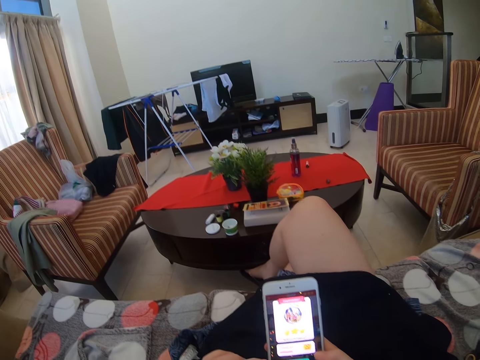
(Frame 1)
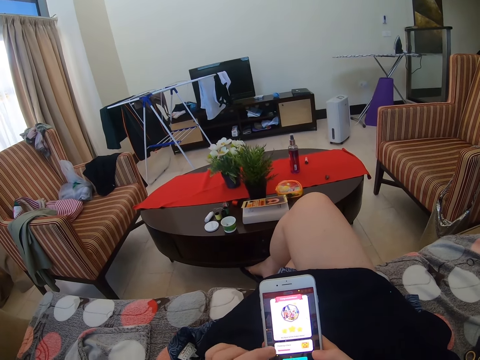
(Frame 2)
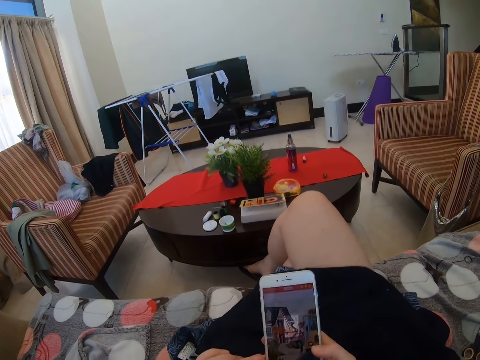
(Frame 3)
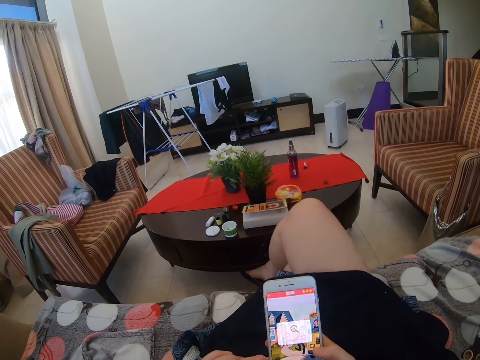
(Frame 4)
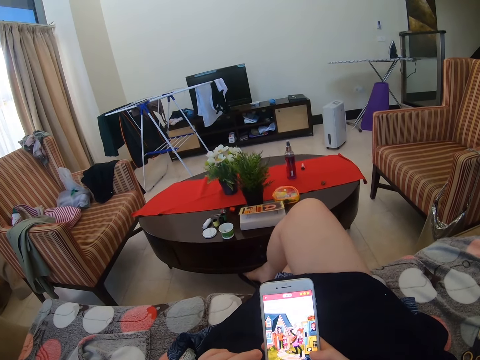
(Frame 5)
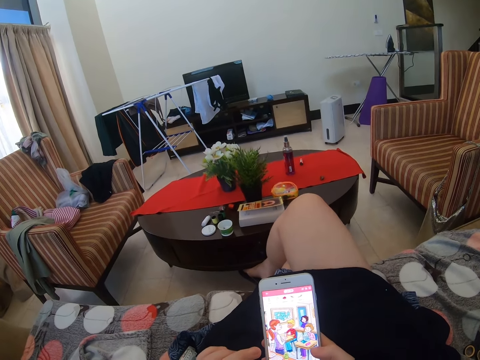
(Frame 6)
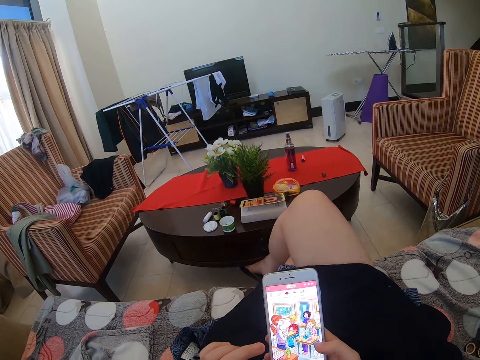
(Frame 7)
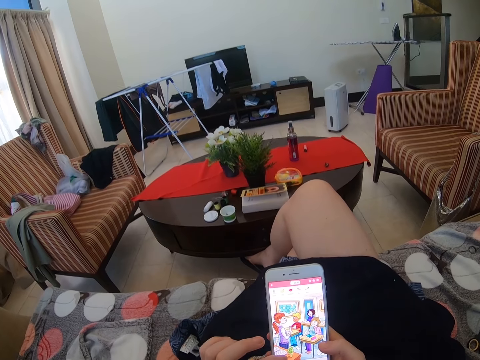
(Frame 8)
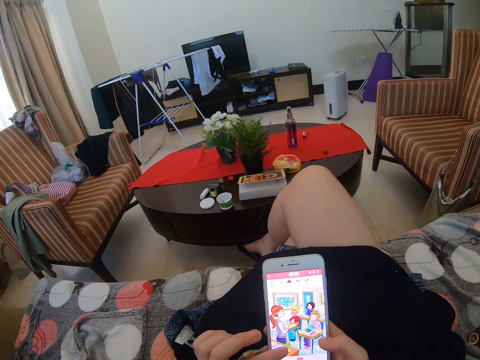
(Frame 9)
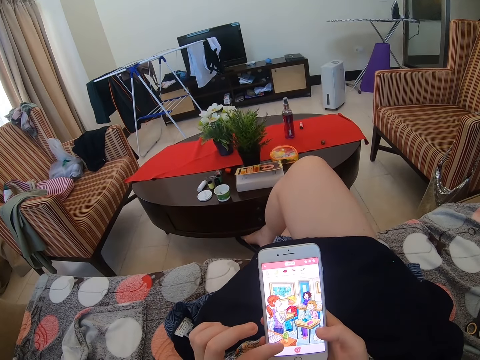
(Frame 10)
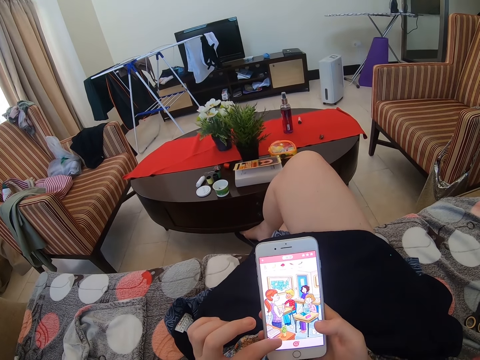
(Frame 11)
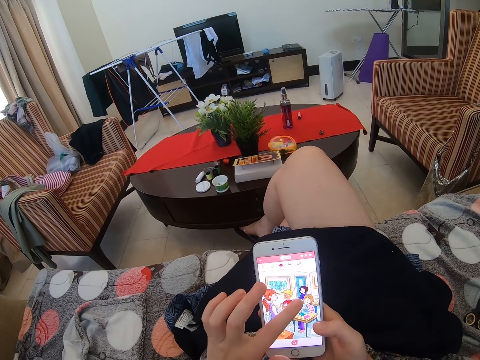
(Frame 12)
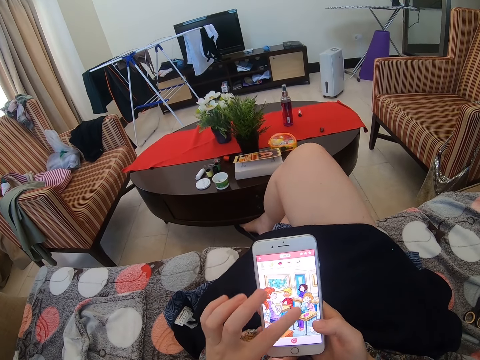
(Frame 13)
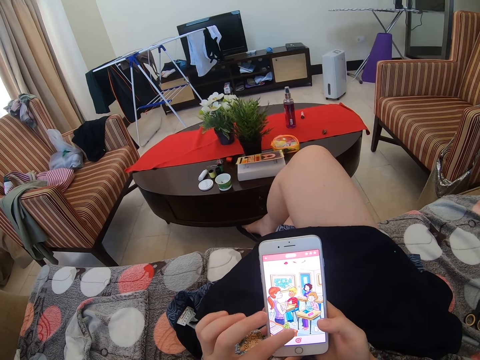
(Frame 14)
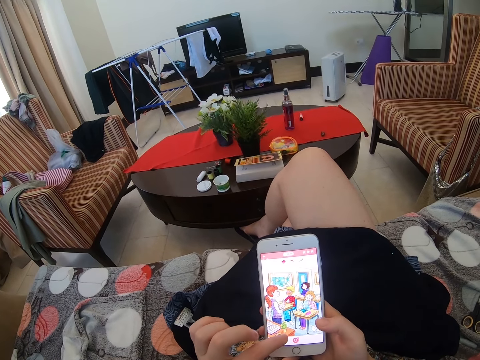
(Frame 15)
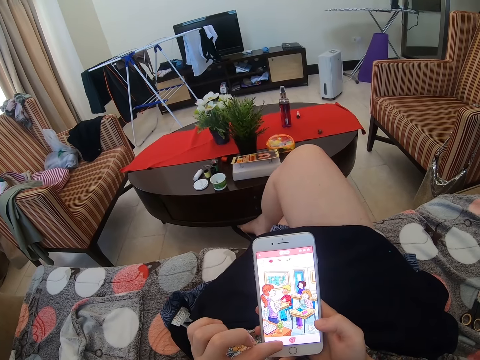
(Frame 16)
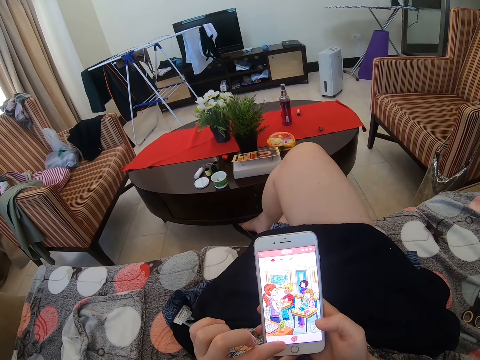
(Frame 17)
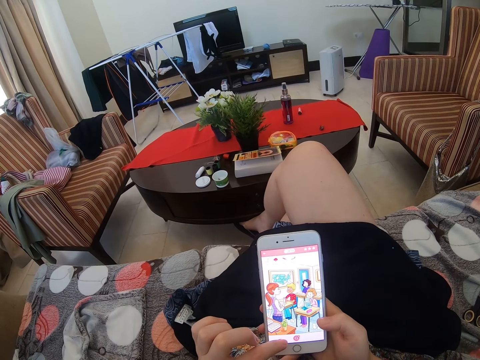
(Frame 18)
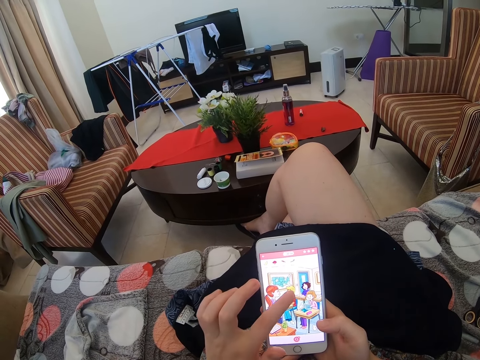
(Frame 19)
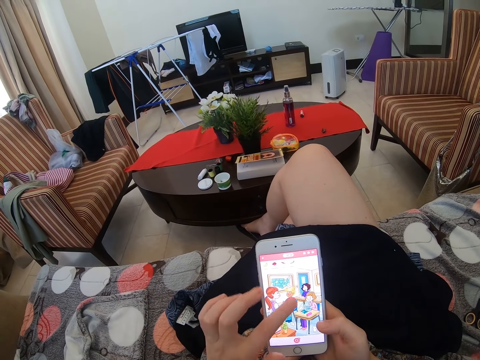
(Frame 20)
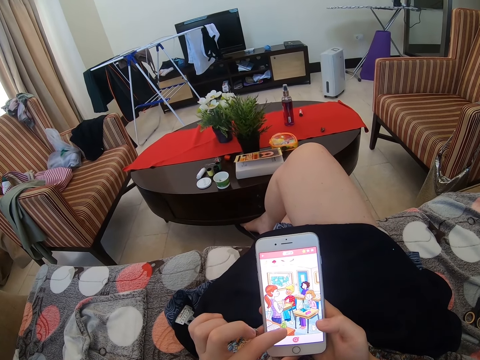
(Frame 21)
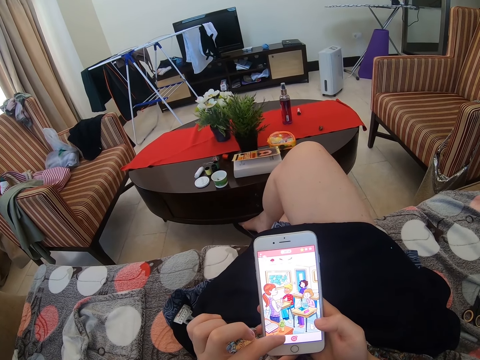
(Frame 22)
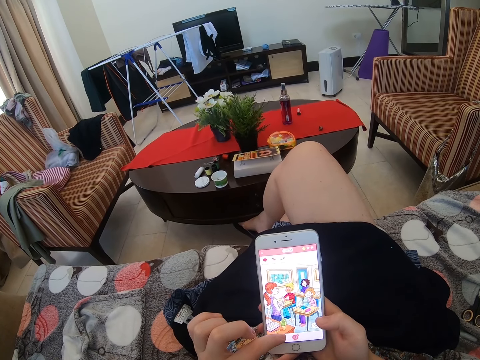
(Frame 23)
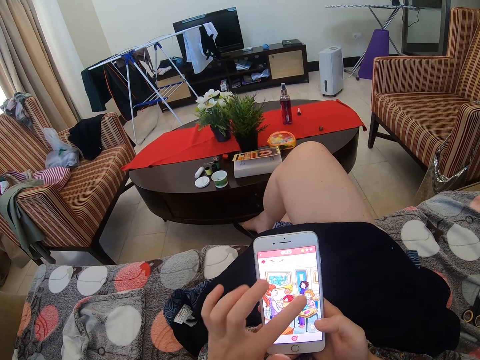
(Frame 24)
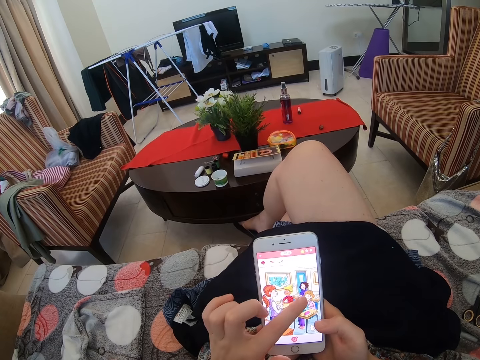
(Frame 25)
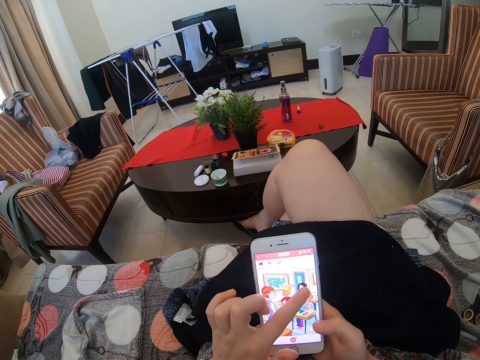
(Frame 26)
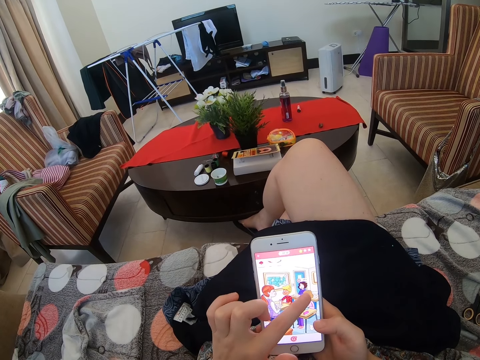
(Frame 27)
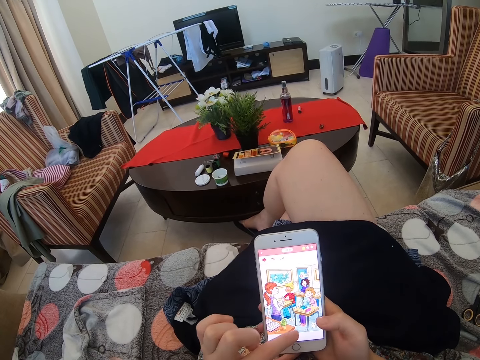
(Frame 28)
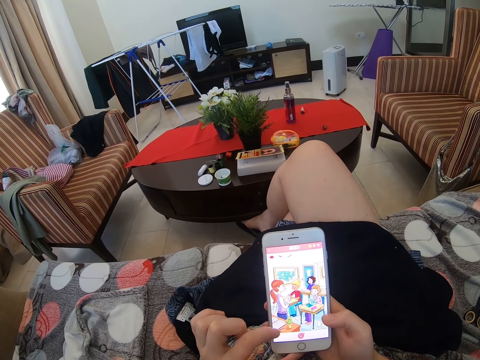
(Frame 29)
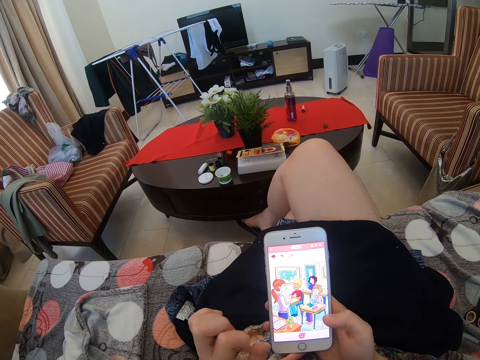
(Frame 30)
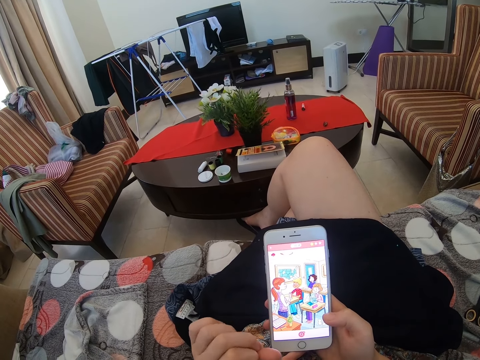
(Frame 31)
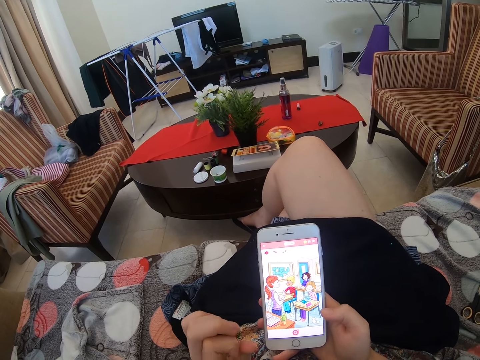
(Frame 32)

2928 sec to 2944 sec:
The camera wearer scrolls the phone. They scroll the phone repeatedly.

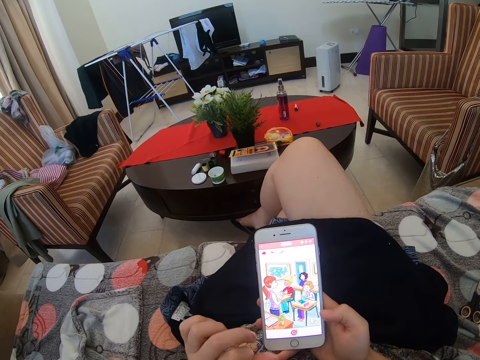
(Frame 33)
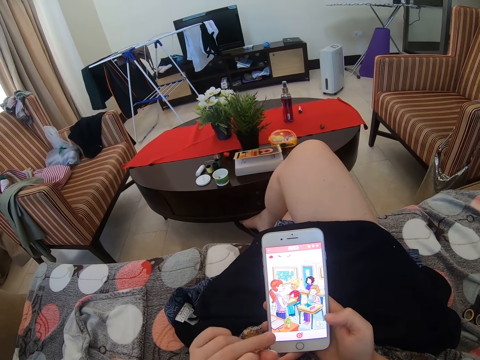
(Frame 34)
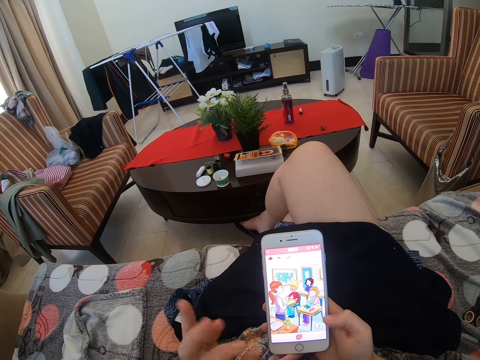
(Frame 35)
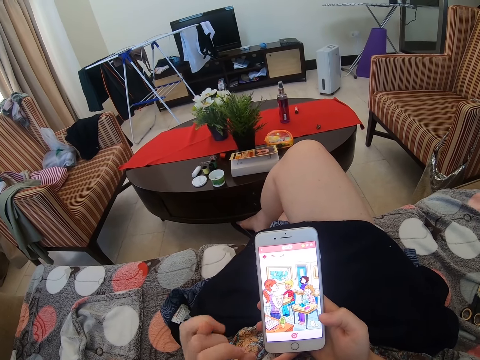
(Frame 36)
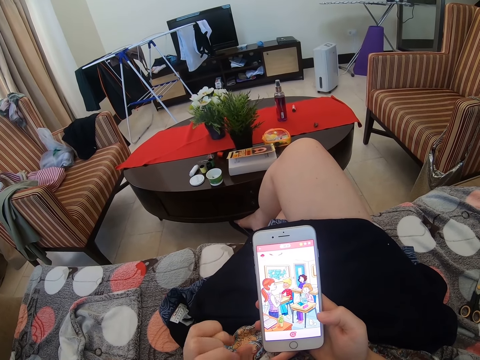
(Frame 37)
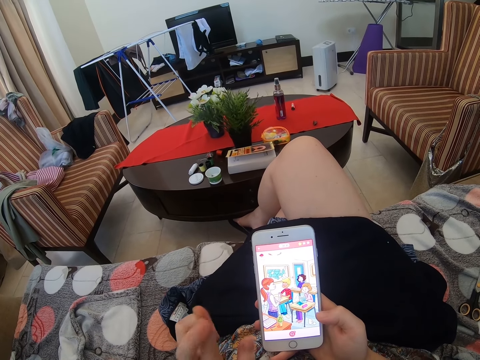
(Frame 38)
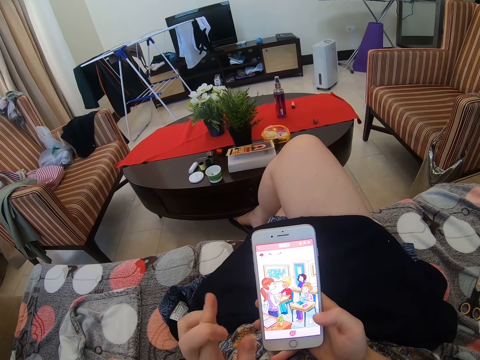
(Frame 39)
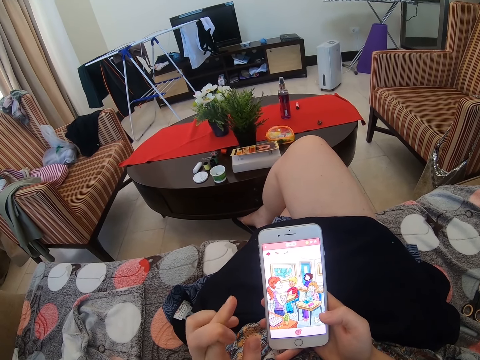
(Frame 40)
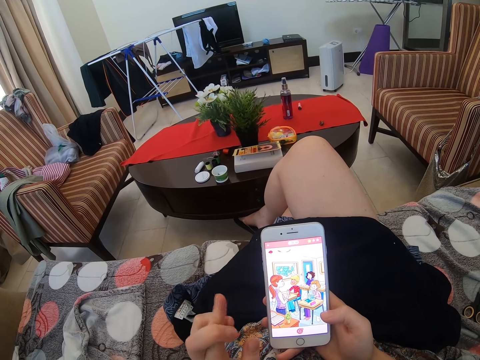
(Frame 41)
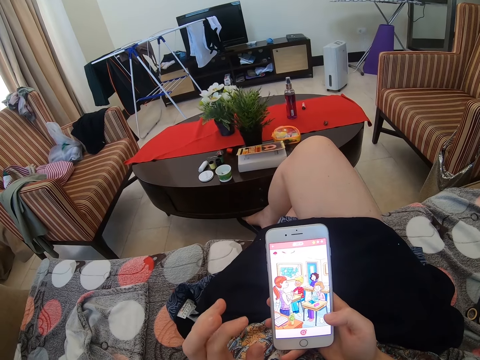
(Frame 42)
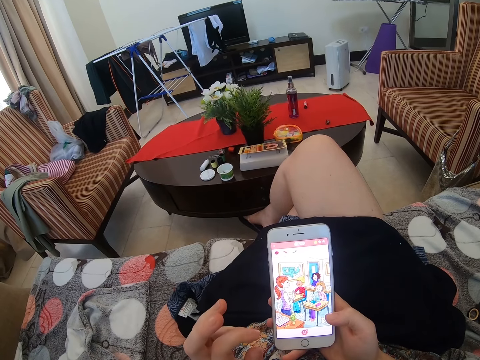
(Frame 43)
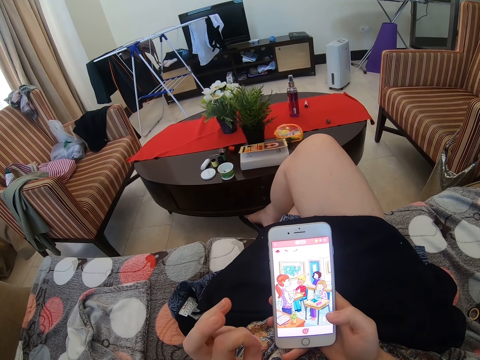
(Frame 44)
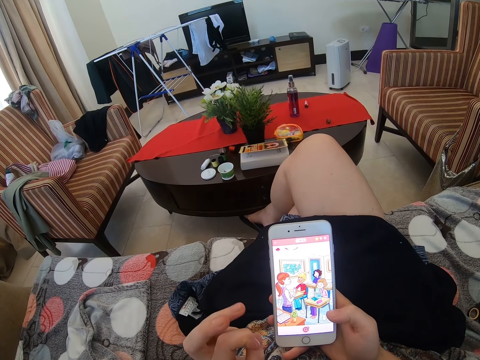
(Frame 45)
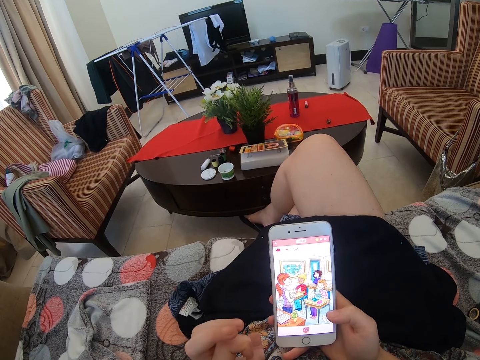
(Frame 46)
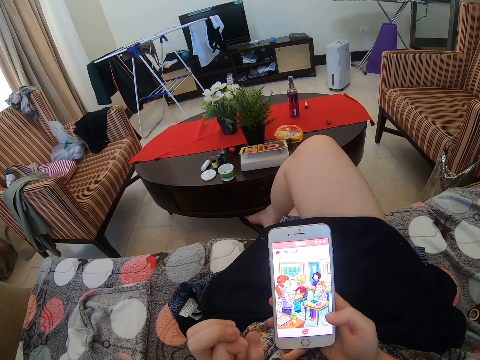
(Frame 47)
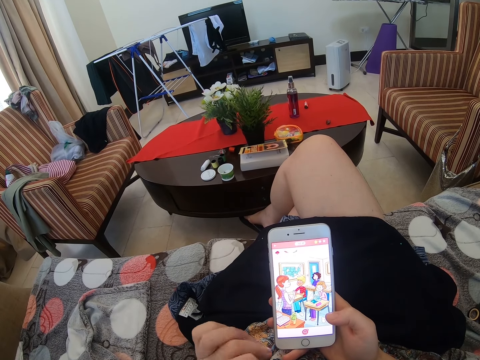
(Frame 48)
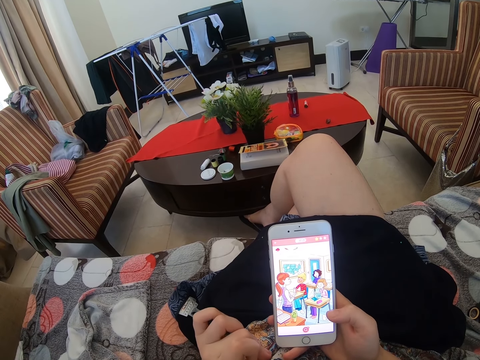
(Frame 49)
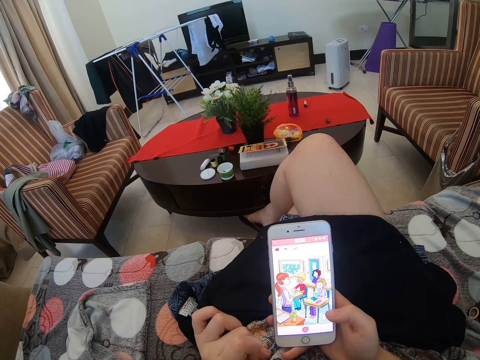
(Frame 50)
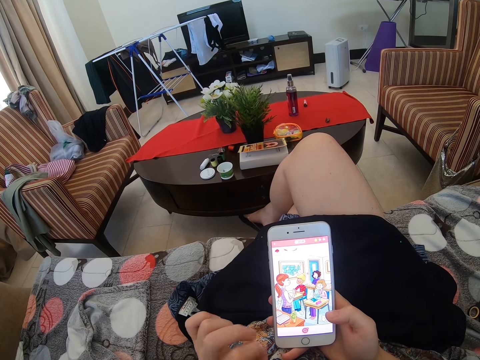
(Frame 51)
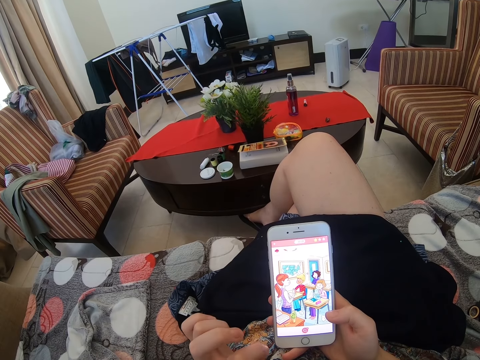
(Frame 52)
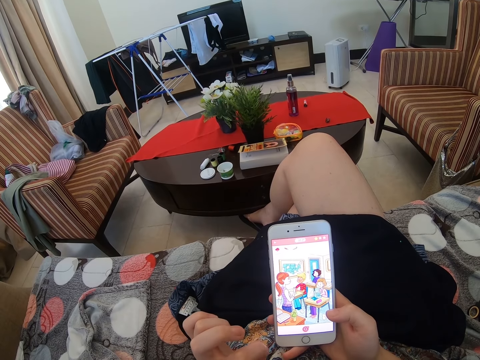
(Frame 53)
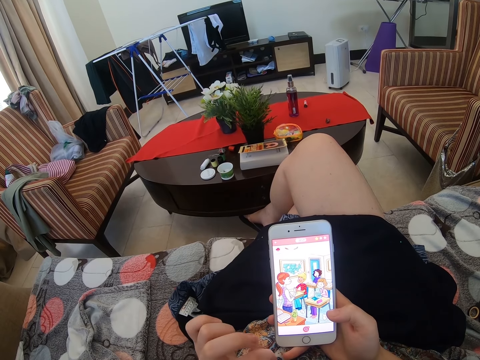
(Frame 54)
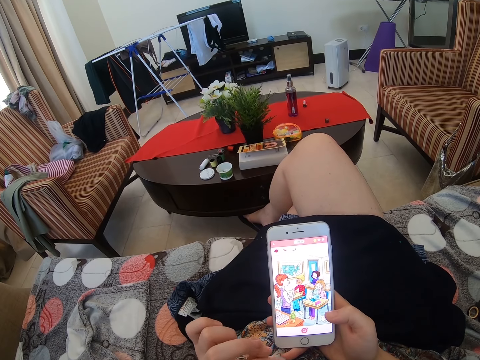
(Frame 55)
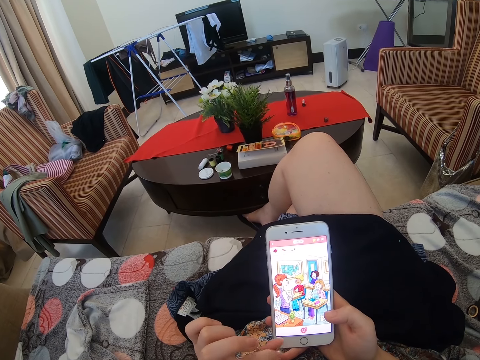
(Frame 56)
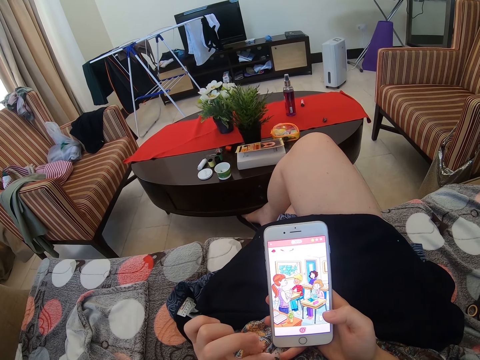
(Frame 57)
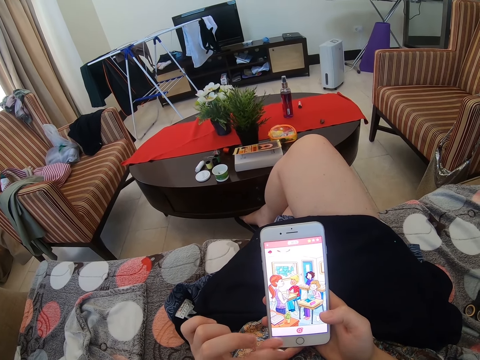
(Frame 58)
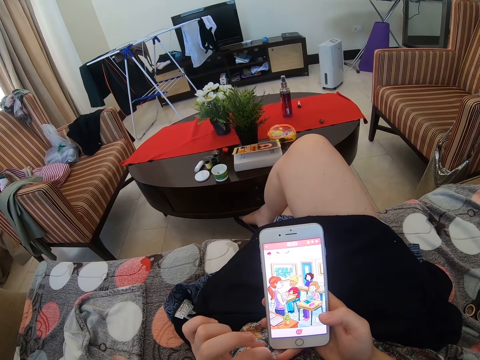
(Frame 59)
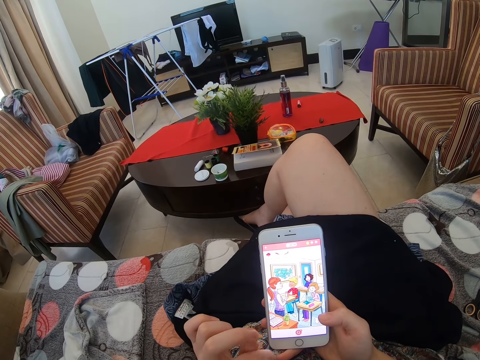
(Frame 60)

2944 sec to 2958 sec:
The camera wearer plays a game. They put their fingers together.
